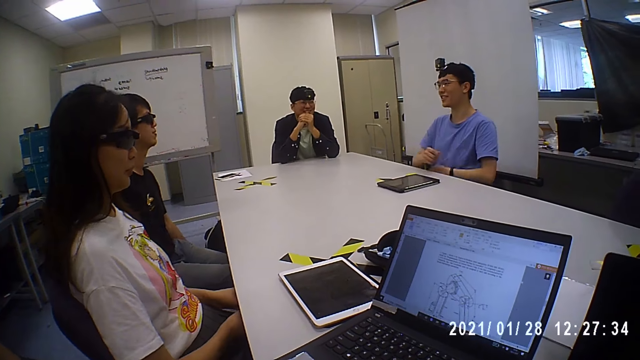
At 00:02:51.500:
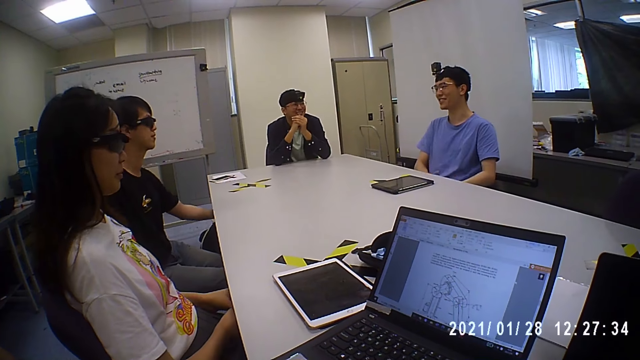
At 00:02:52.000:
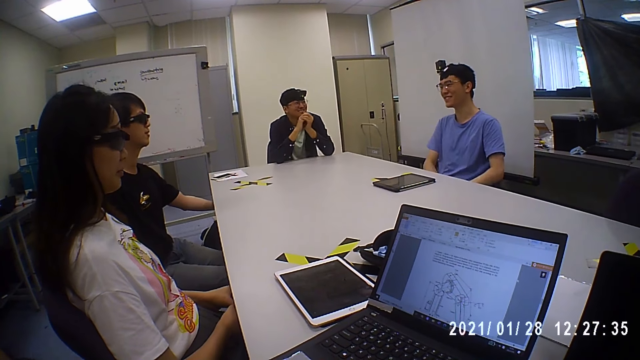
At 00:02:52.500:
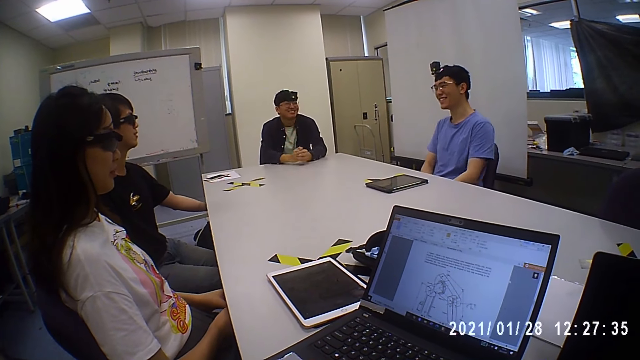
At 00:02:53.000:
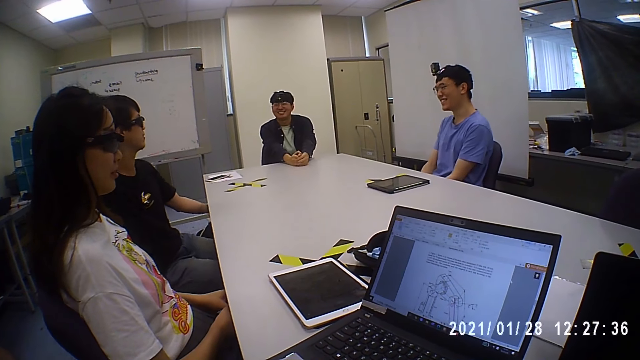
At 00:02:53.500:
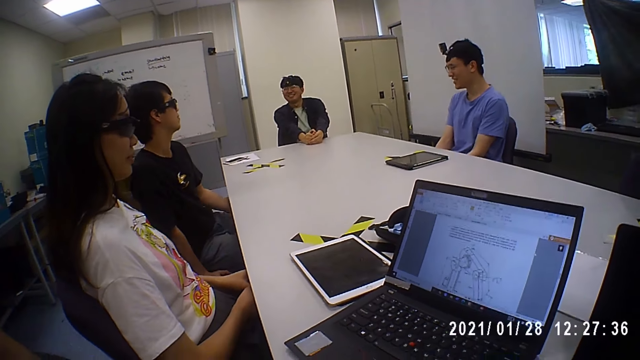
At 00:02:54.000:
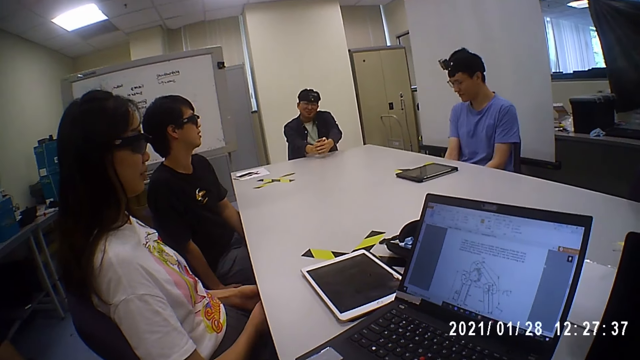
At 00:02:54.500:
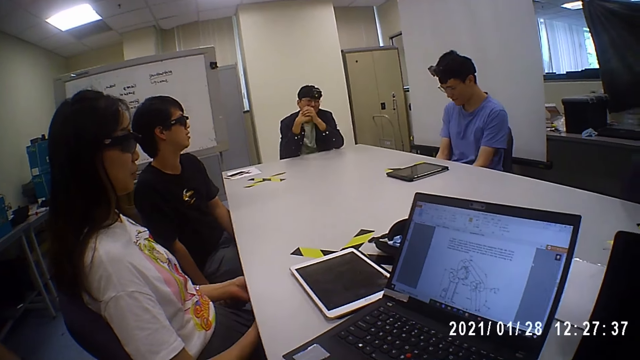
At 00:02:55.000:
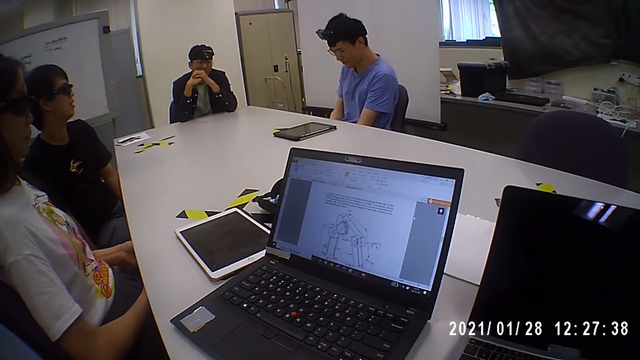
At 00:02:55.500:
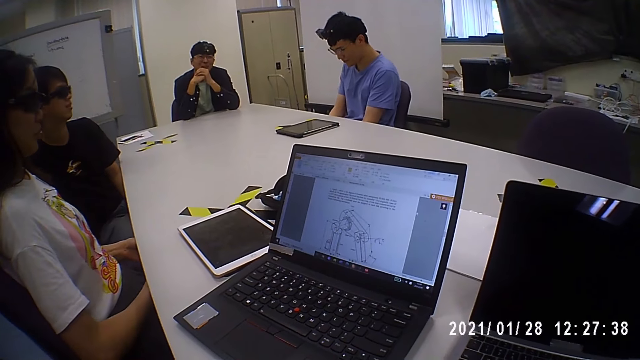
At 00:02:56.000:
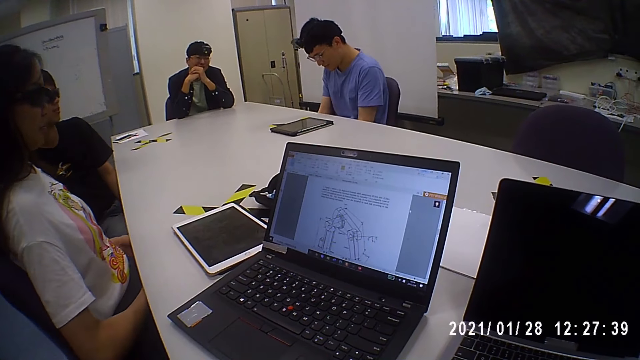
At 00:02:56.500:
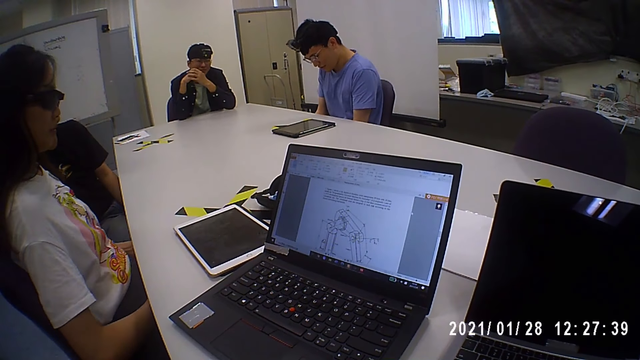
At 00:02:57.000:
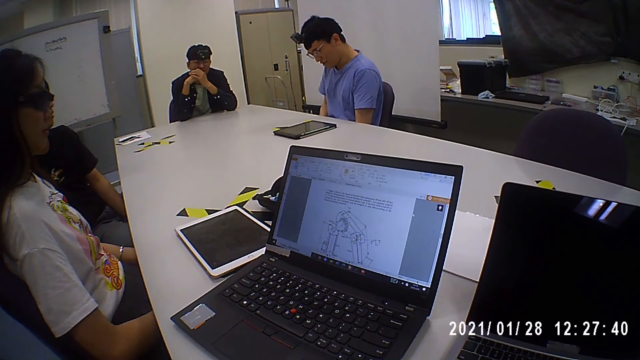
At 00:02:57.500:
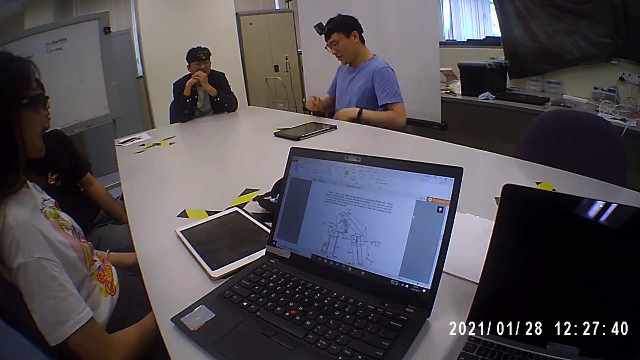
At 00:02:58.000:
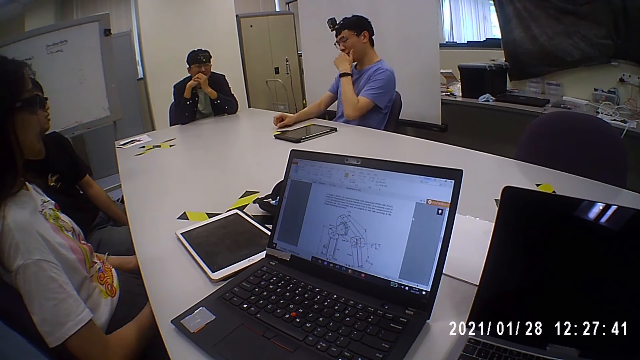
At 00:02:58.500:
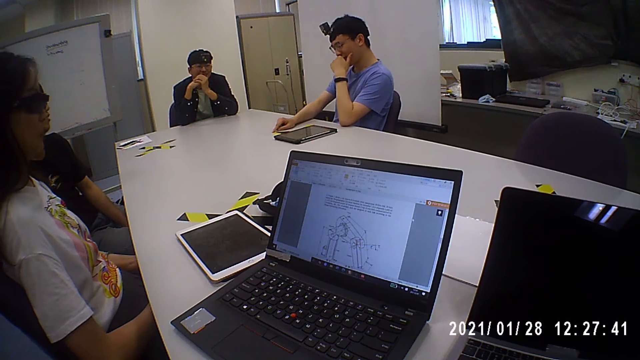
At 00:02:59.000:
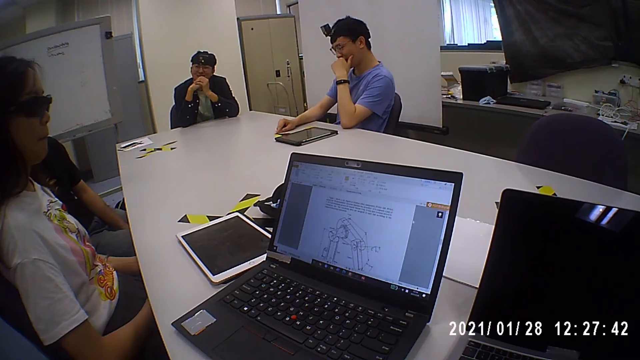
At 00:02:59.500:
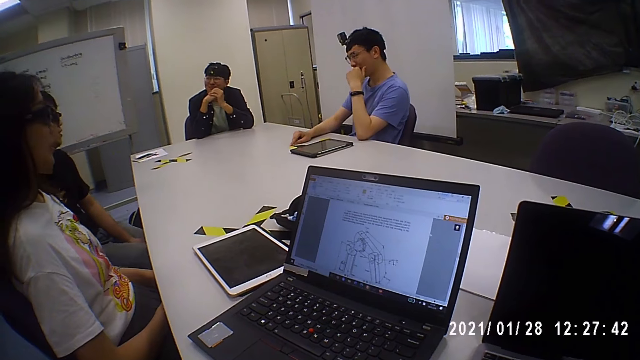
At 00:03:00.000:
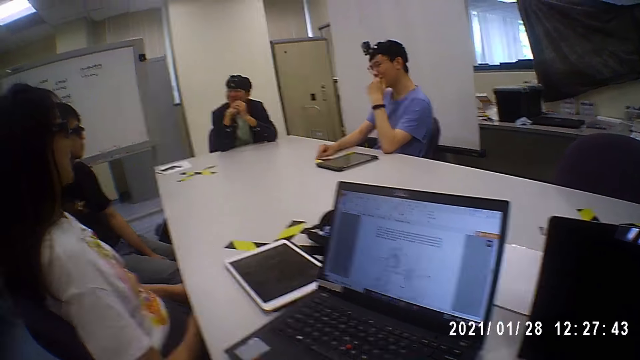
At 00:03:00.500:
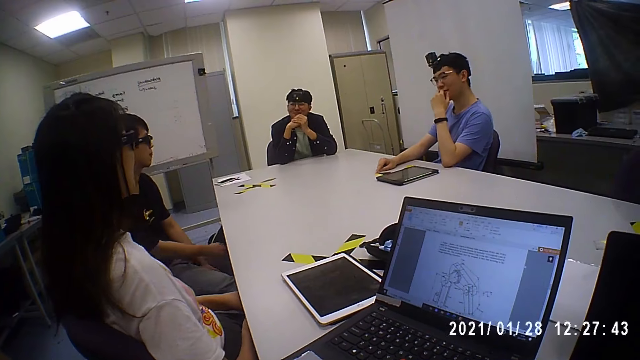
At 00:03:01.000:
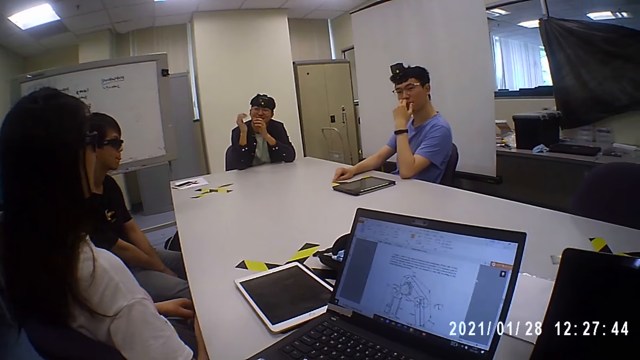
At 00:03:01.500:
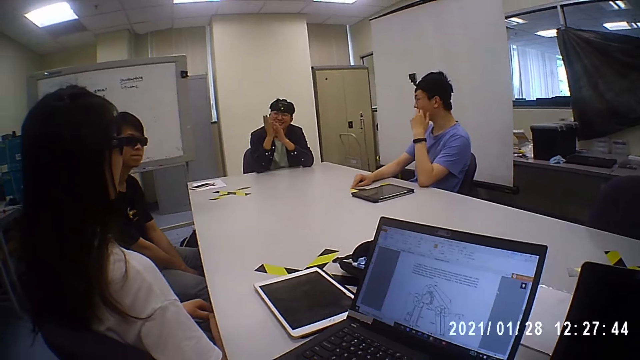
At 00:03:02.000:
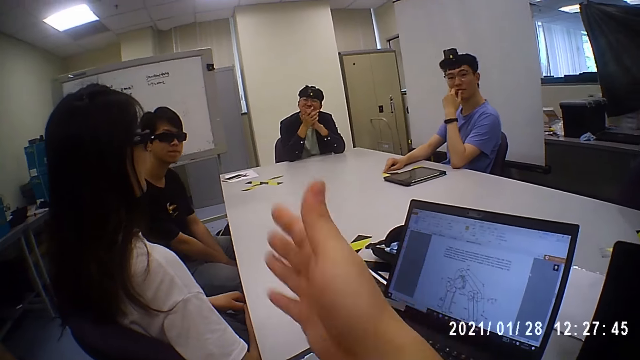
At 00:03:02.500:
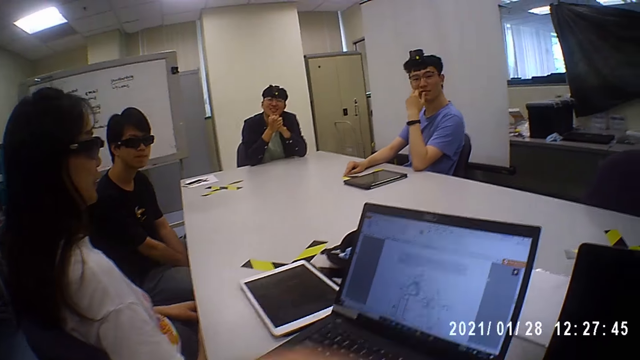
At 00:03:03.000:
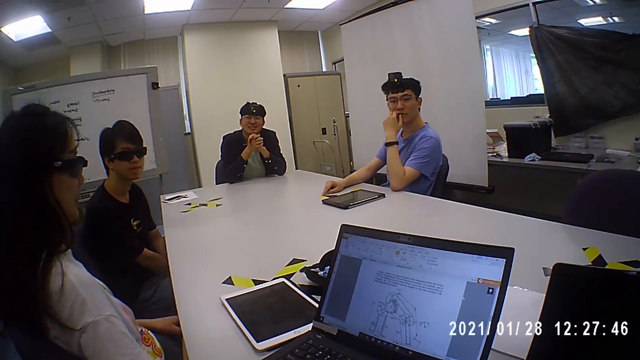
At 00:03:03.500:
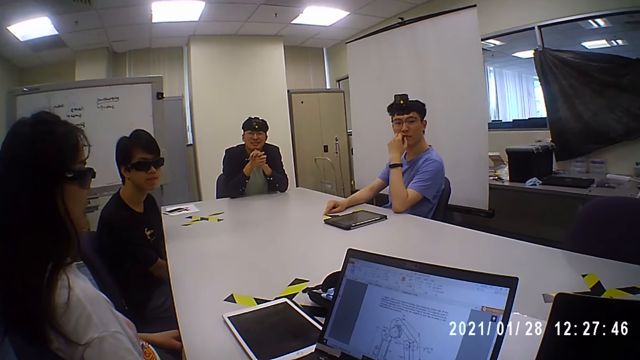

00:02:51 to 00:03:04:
A man touches under the table with his left hand. Another man talks to a third man. The camera wearer looks at a laptop. Another man touches a tape on the table with his right hand. The camera wearer talks to a group of people. They gesture with the right hand at another man.

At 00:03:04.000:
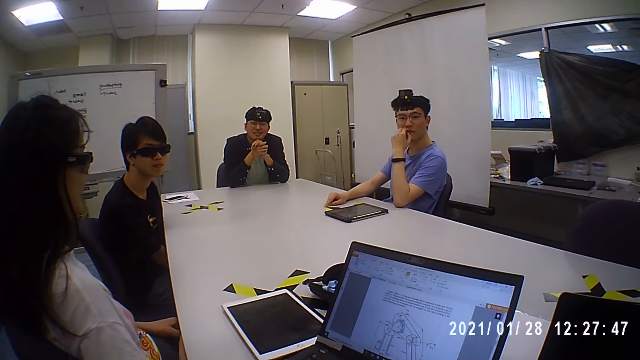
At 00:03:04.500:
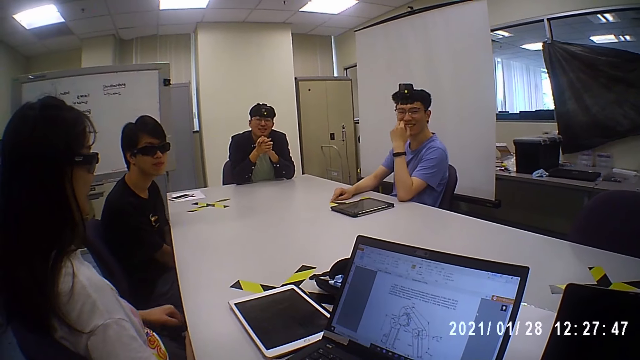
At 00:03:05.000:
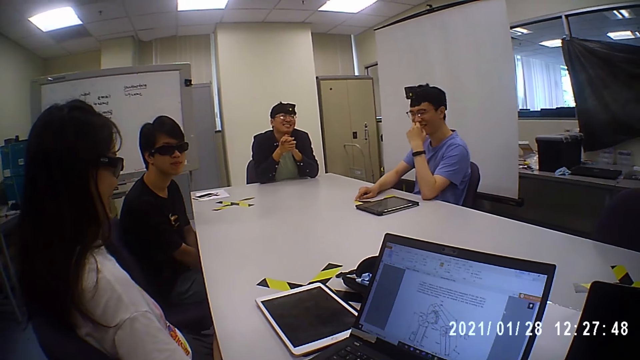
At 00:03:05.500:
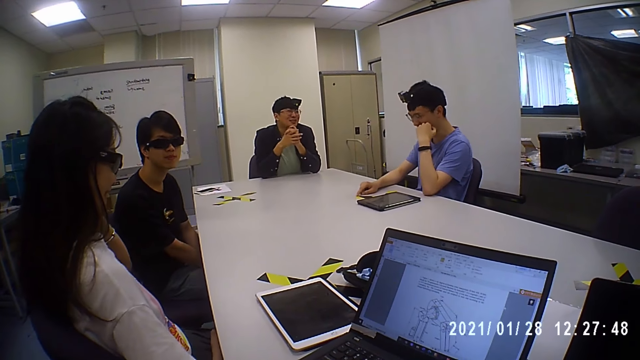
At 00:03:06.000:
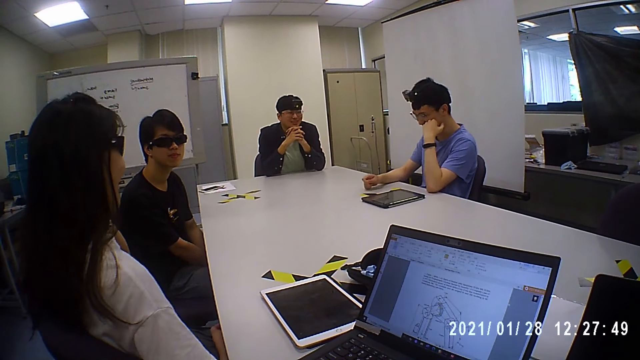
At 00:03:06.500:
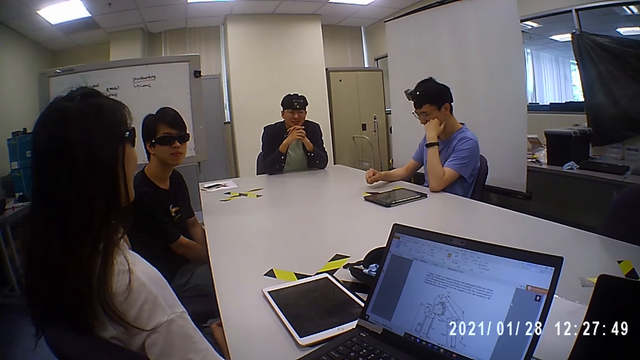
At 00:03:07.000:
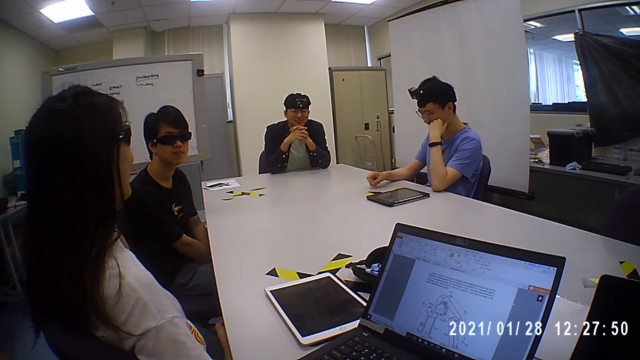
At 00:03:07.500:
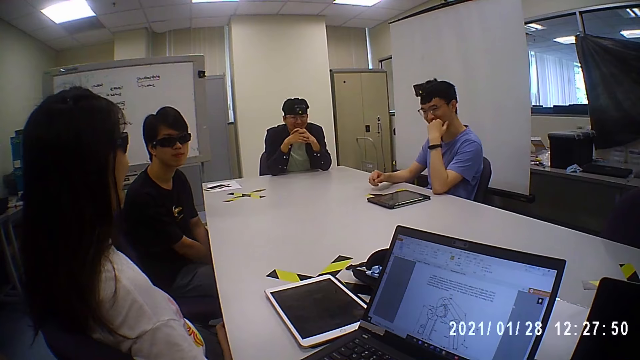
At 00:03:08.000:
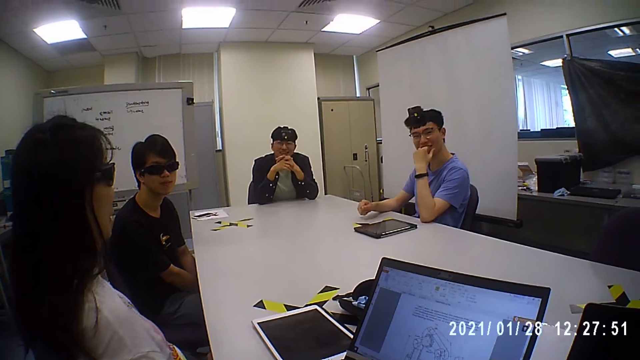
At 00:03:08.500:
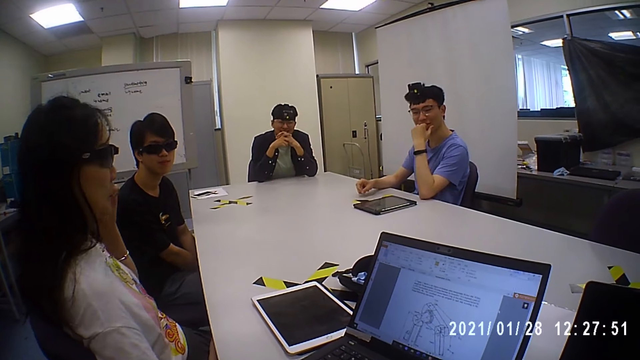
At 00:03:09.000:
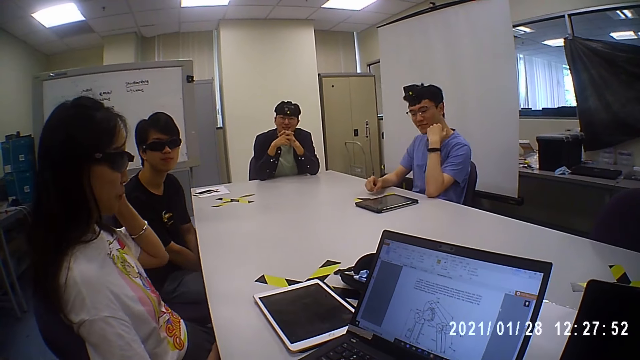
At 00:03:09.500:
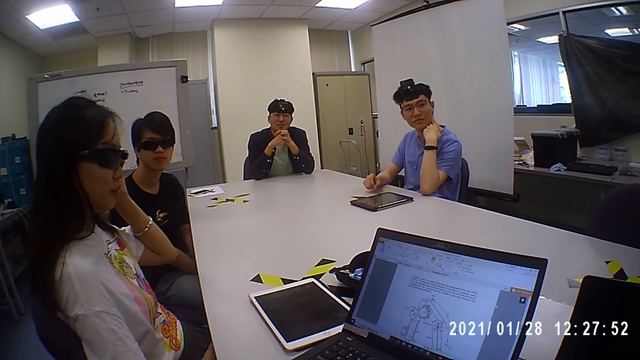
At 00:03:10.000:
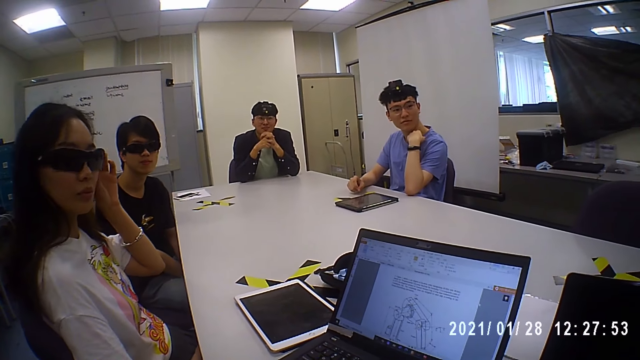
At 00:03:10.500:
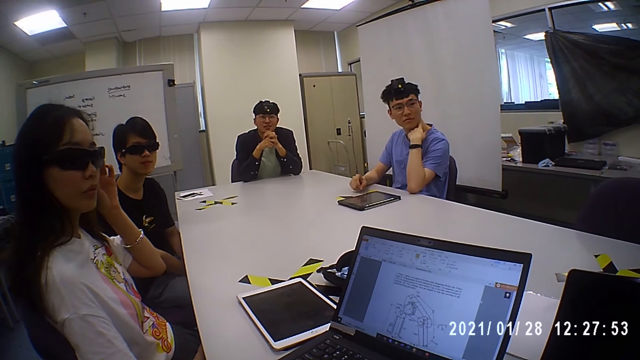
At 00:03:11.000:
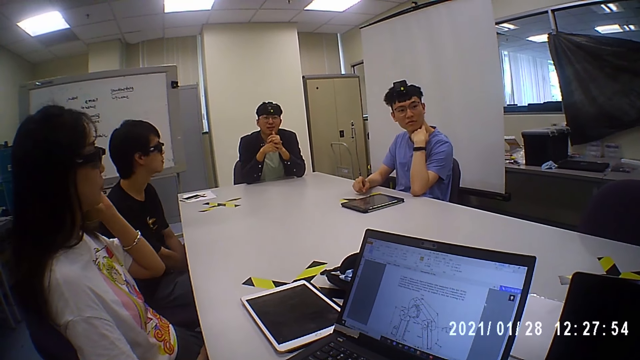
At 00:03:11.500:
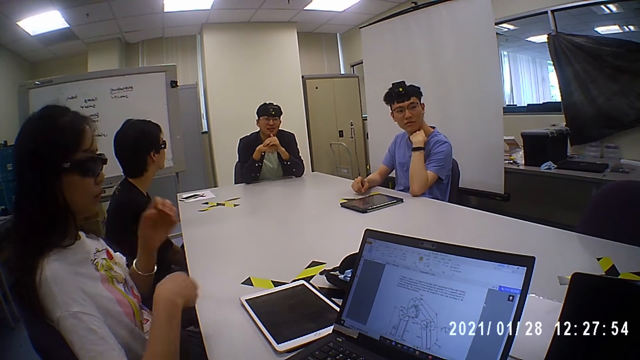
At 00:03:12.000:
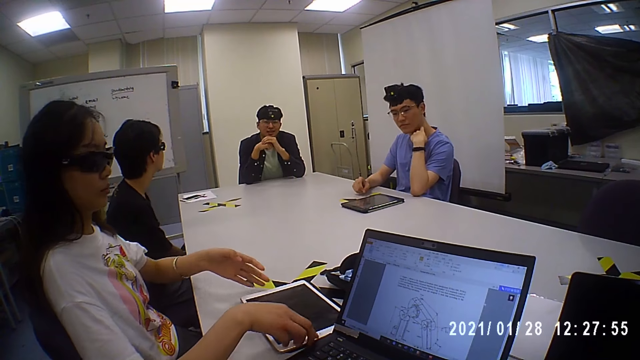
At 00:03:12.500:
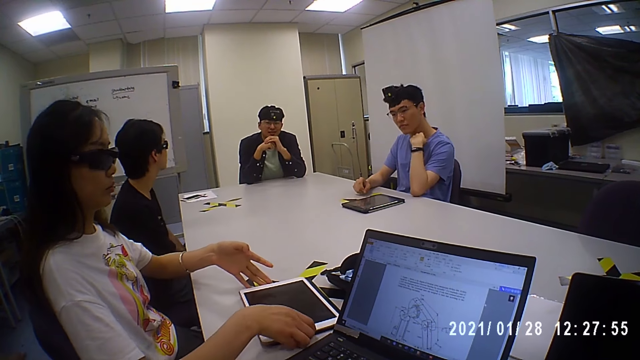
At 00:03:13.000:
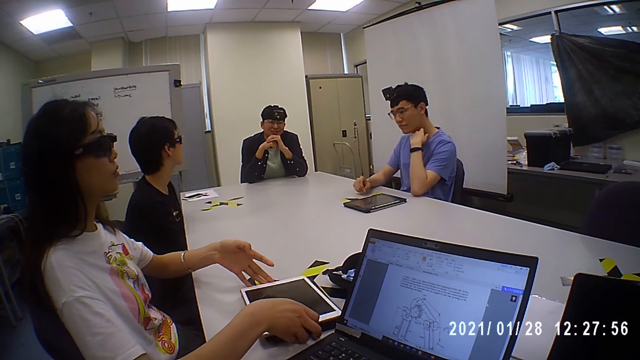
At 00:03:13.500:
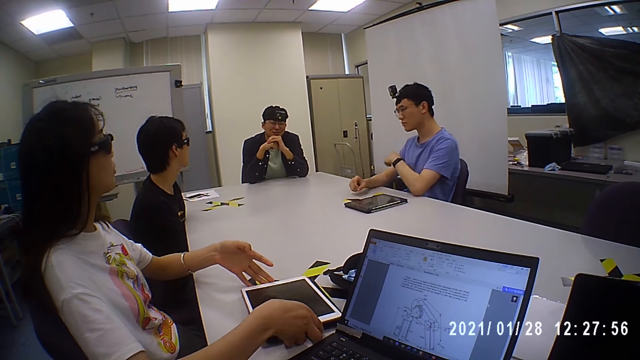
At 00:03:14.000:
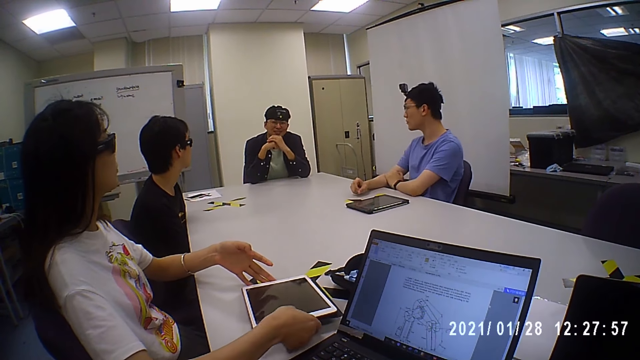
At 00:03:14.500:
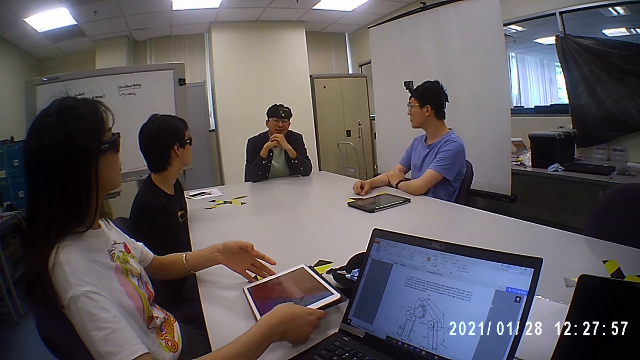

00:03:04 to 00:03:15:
A woman touches her hair with her left hand. A man talks to the camera wearer. The camera wearer talks to the man. Another man talks to the first man. The first man talks to the camera wearer. The woman picks up a tablet from the table with both hands. A third man interacts with the group of people.
